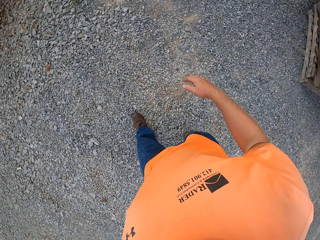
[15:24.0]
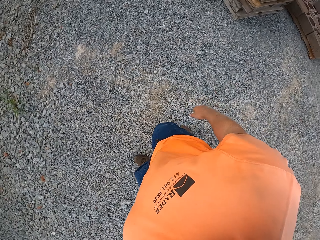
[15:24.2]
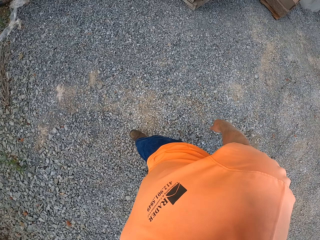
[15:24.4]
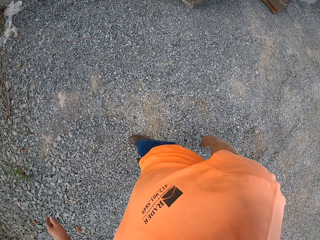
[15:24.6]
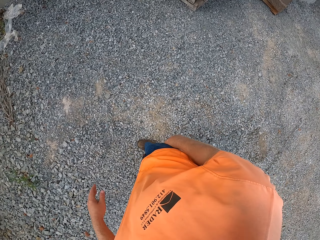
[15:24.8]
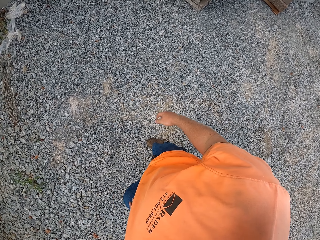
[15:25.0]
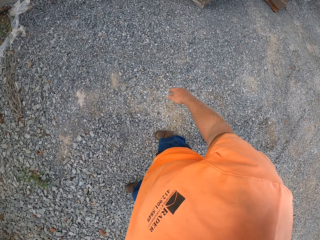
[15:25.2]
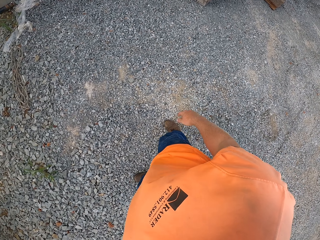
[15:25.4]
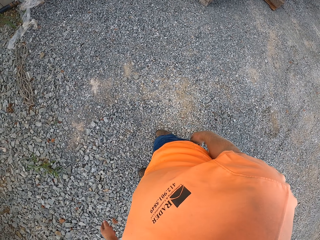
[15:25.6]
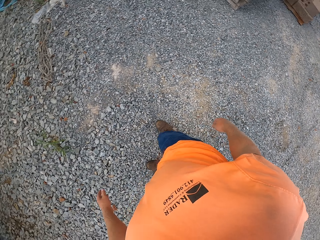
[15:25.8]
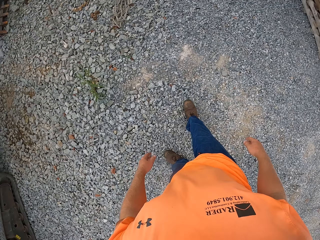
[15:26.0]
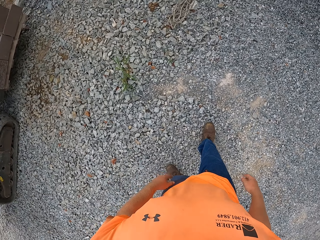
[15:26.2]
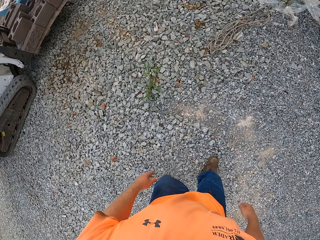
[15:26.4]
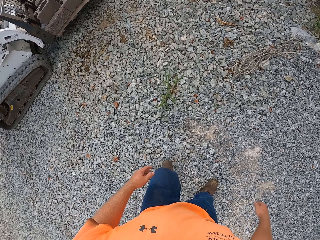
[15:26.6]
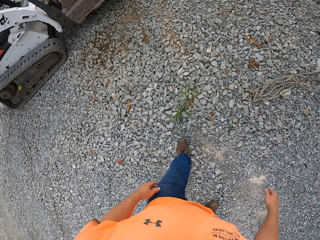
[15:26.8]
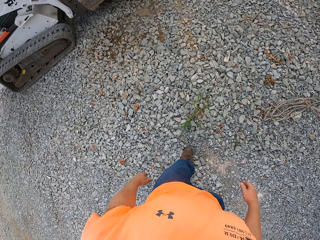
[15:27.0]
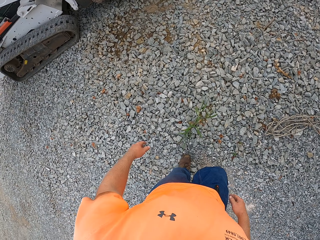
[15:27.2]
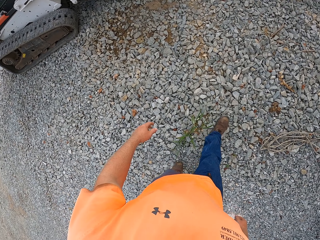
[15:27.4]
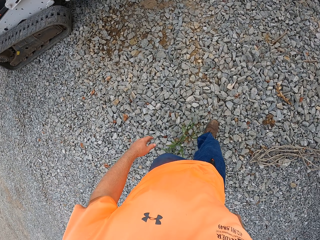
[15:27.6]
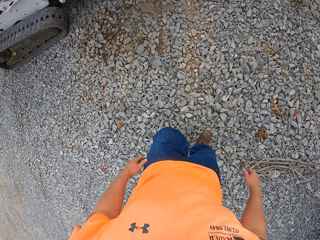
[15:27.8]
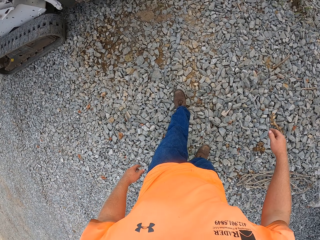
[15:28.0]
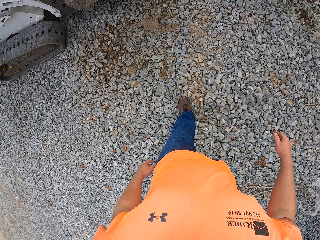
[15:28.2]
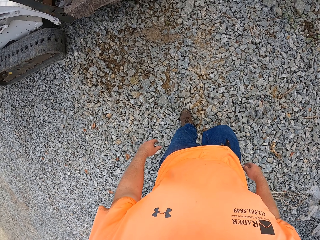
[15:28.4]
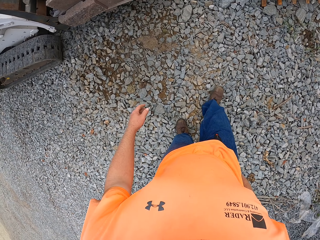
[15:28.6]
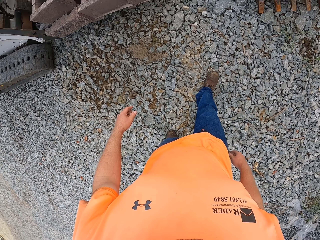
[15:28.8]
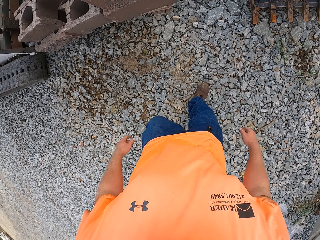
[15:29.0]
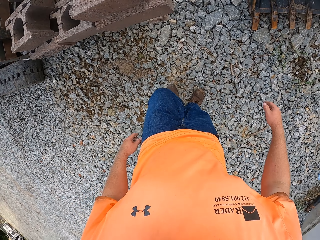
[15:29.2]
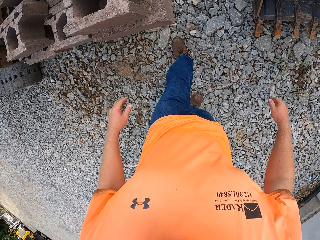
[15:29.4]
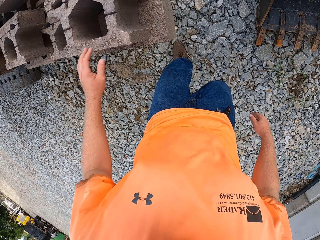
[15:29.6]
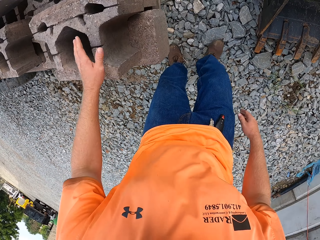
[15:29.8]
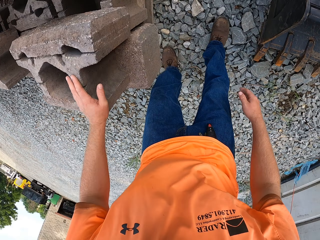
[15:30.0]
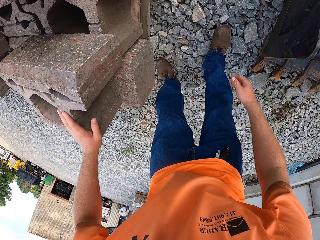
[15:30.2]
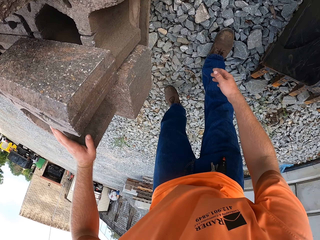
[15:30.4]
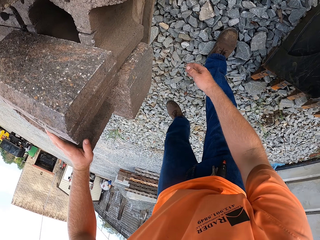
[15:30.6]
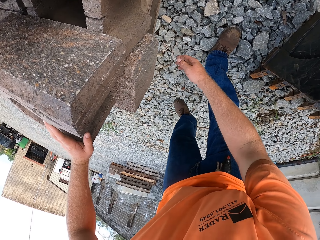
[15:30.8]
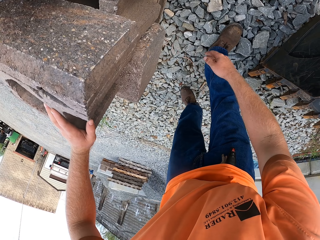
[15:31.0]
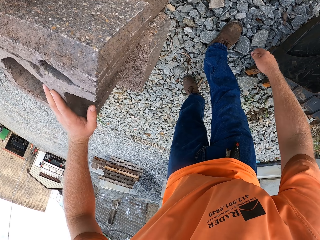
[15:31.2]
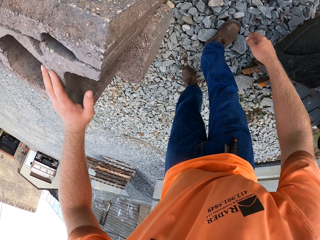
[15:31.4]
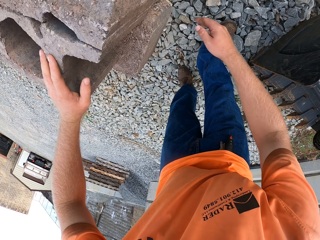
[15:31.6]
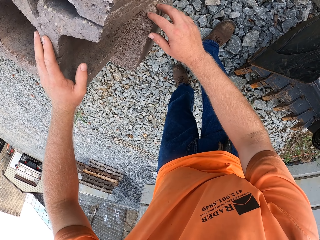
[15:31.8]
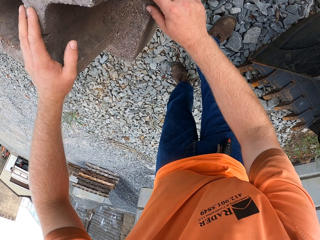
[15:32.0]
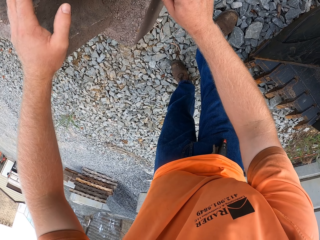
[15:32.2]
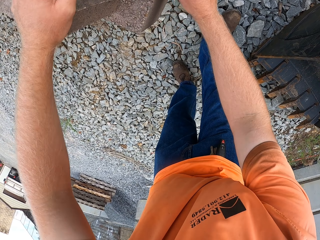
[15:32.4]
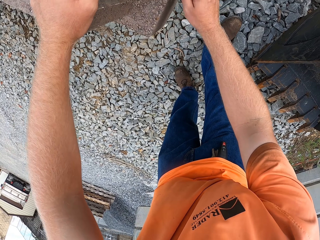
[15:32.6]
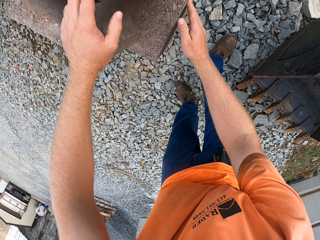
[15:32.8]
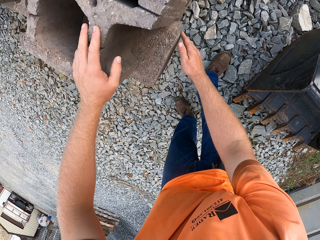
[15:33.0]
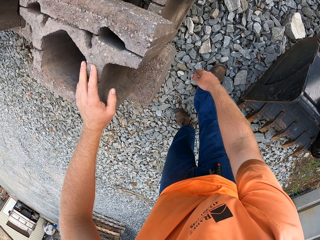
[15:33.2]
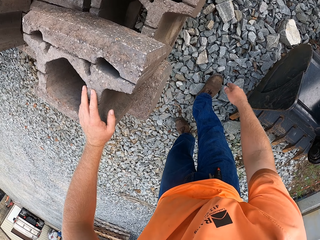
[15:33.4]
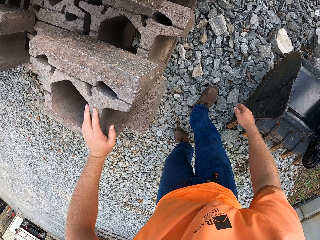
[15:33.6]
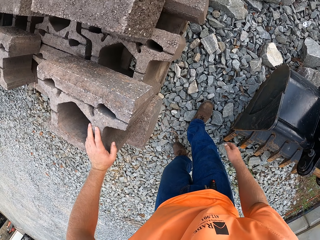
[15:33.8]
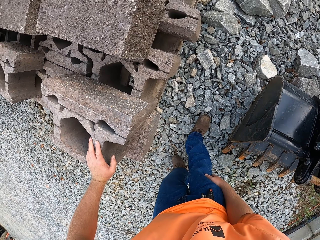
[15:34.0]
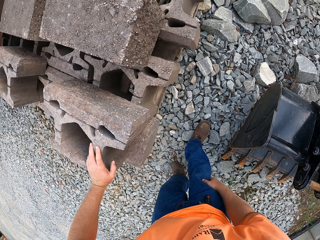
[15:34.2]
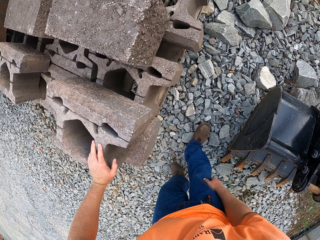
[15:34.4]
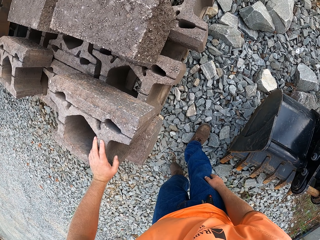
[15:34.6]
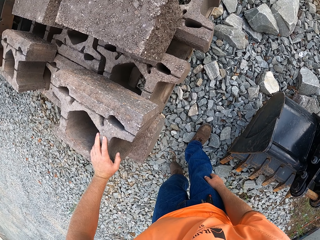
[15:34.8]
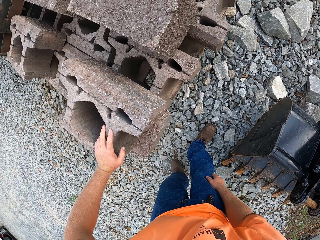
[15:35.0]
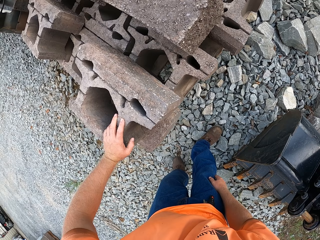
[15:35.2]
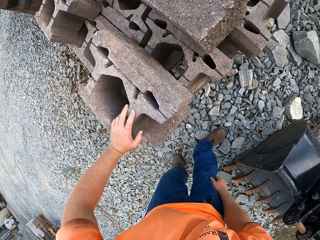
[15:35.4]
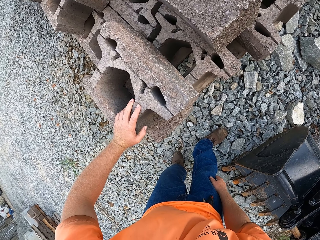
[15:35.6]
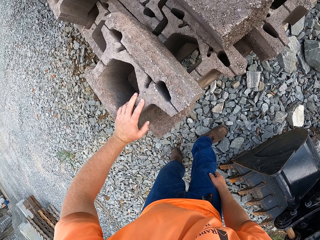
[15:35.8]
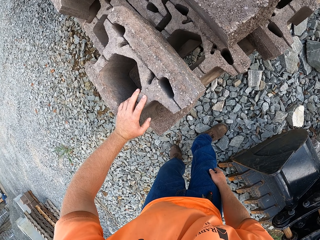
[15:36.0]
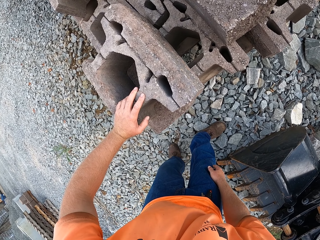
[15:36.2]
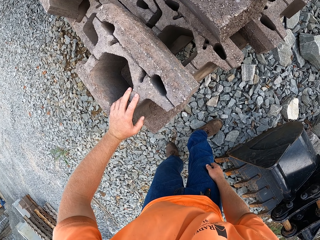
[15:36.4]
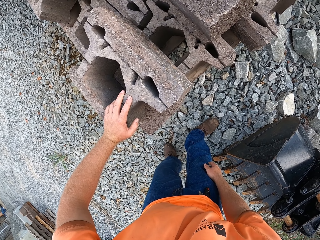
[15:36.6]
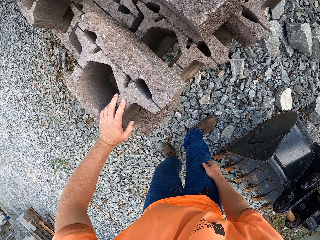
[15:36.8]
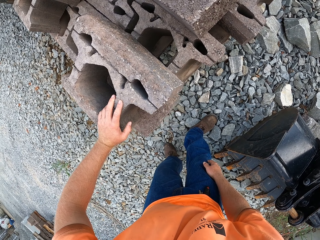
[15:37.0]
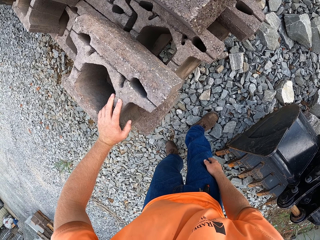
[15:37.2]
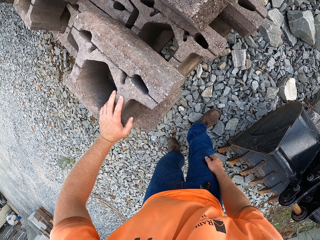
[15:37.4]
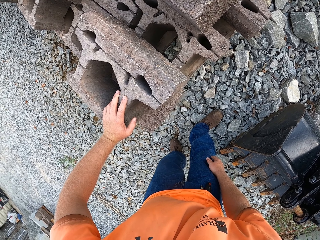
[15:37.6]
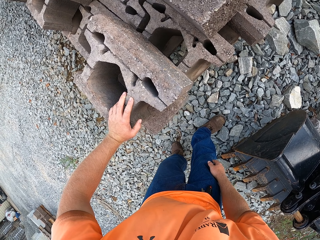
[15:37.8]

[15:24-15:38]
The camera wearer places his left hand on a brick or stone on a pile of bricks on the wood on the forklift. He bends. He rubs a concrete block on the pile of bricks on the wood on the forklift with his right hand. He looks at the stones. He places his right hand on his right leg.

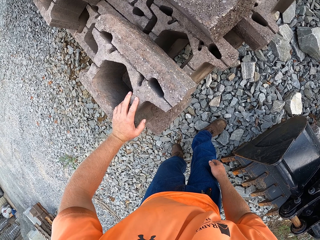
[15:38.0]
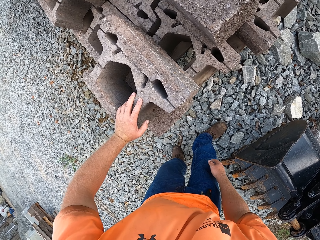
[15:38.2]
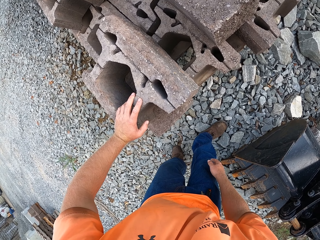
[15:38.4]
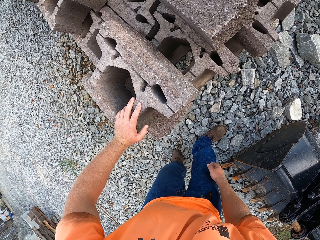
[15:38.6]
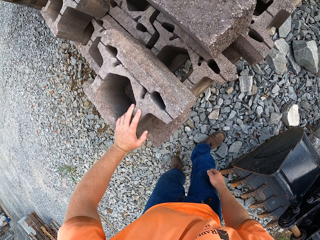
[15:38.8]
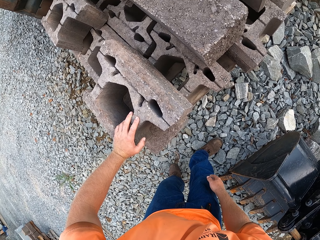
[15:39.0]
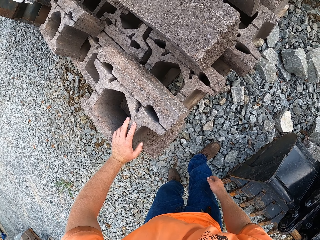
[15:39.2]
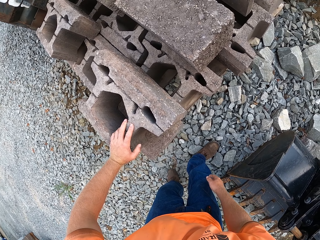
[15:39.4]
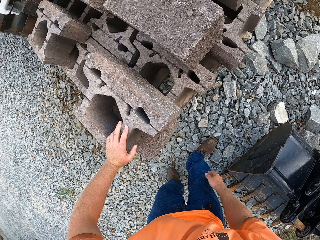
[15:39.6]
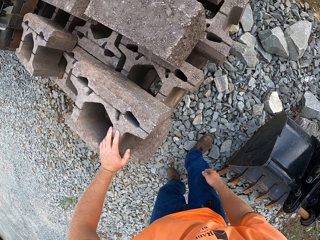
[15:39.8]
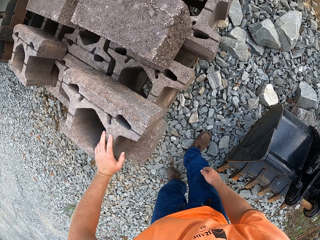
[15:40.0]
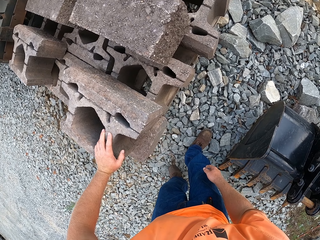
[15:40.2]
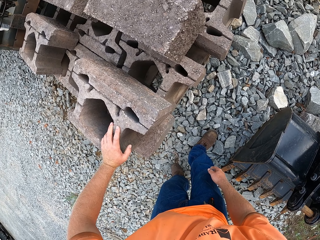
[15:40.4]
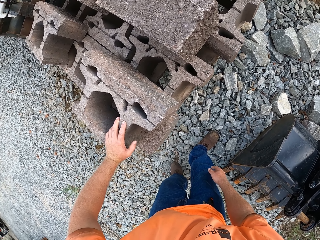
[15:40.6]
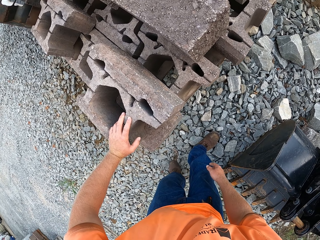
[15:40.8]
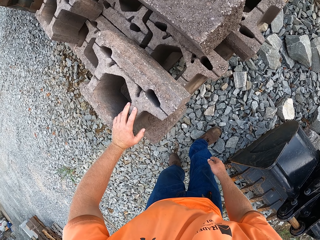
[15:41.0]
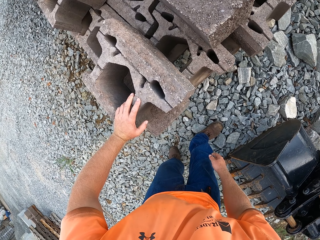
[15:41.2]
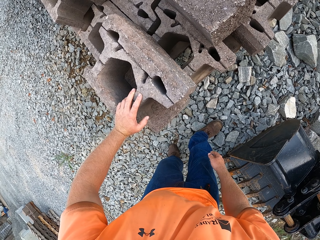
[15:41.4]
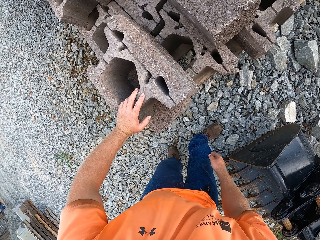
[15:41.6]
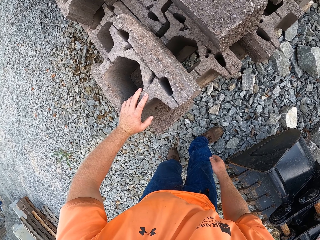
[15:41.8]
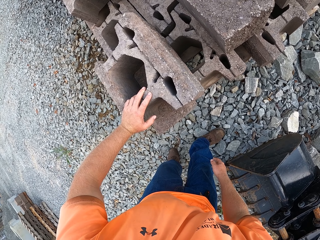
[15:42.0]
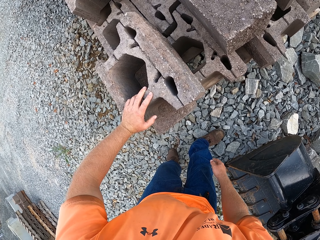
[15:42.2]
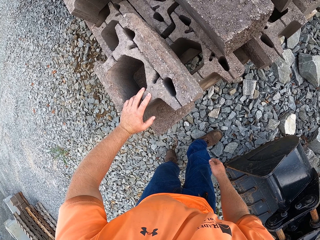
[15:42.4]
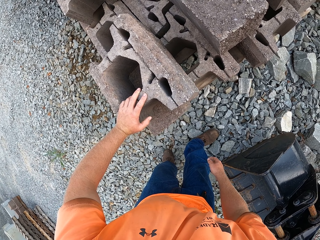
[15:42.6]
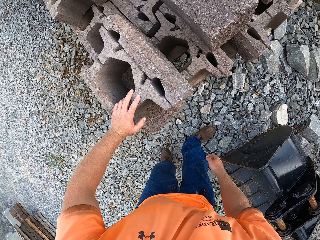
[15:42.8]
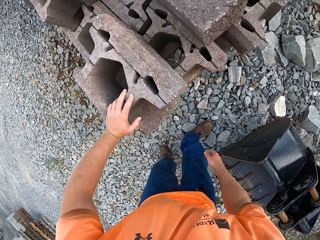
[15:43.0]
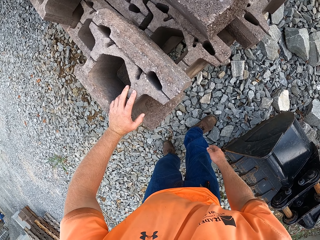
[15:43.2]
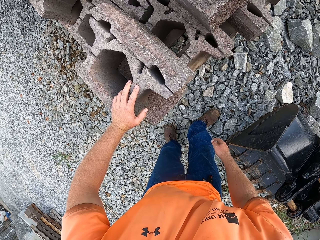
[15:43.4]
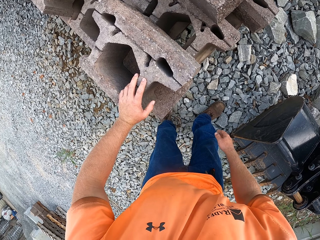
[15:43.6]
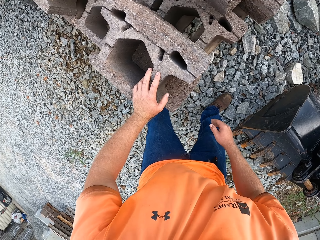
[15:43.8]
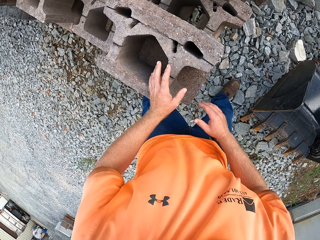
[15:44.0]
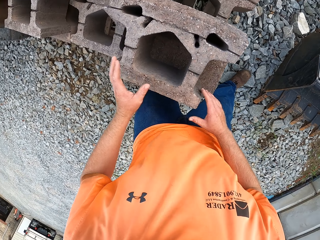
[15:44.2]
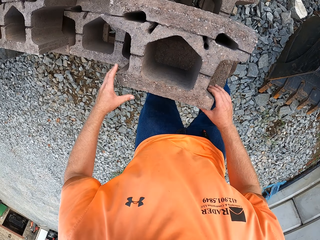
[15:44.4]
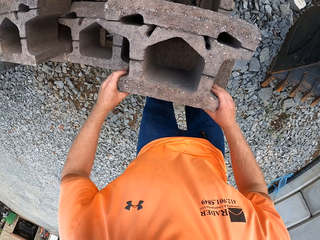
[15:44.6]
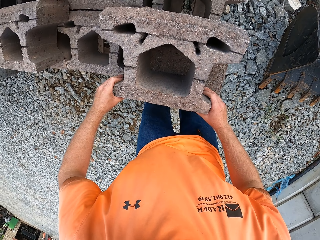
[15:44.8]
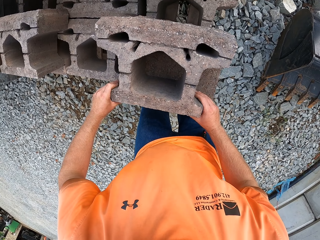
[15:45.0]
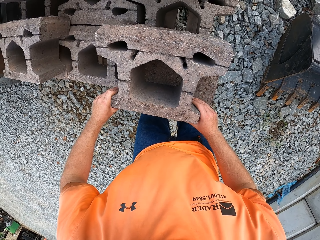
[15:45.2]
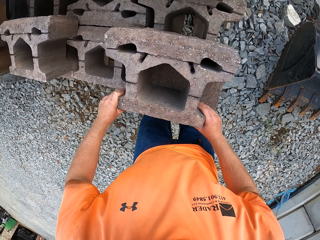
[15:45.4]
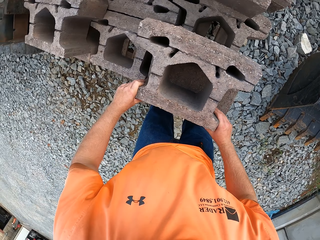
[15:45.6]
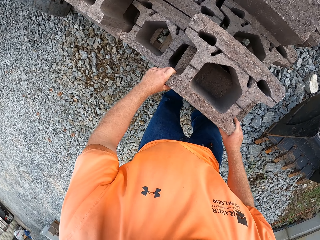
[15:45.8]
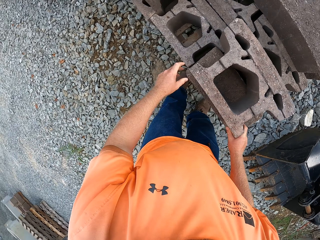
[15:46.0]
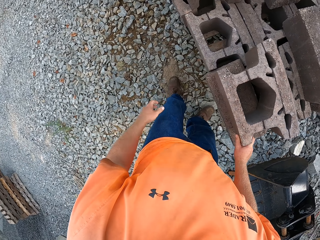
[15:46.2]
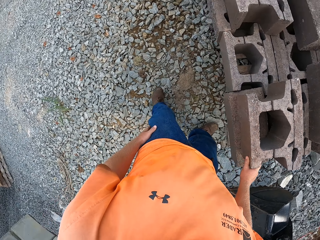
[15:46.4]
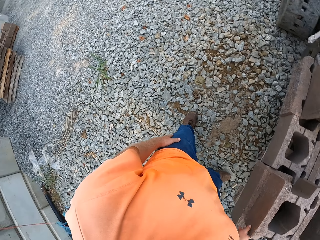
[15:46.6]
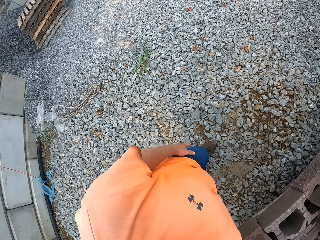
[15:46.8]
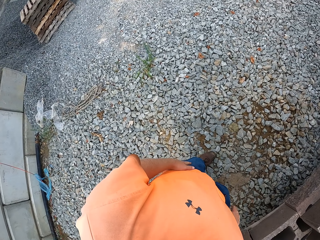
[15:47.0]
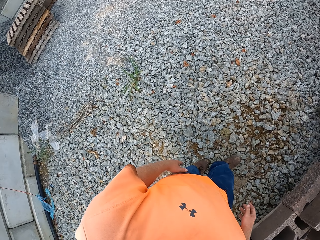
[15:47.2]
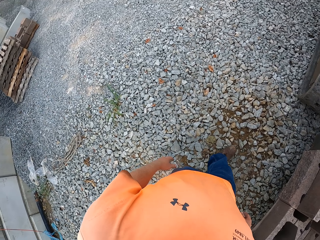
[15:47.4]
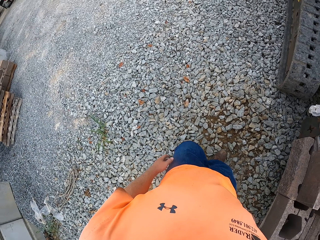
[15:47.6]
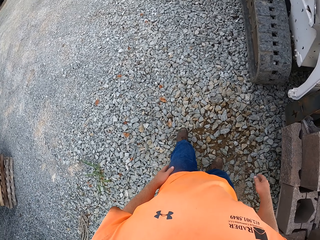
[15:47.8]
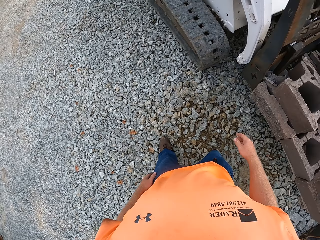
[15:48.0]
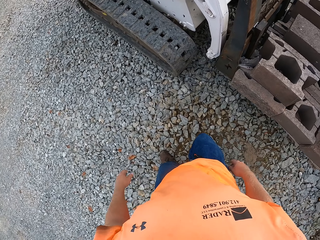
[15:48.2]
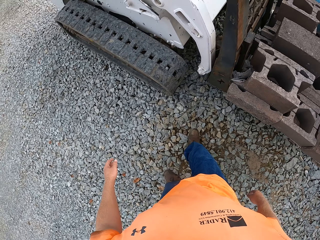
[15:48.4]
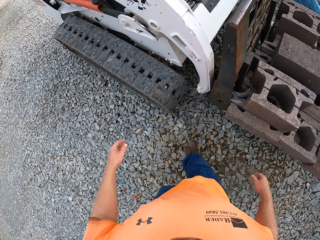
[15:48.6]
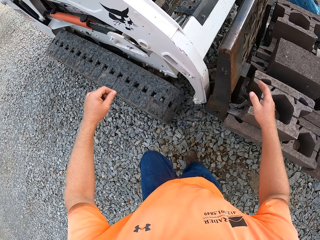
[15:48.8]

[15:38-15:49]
The camera wearer holds the brick on the pile of bricks on the wood on the forklift with both hands. He adjusts the stones. He taps his left leg with his left hand. He walks.
